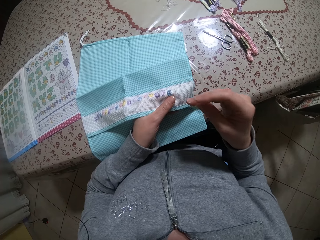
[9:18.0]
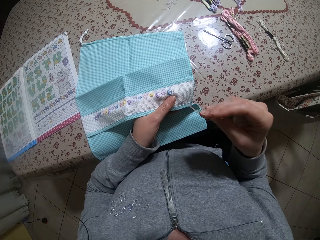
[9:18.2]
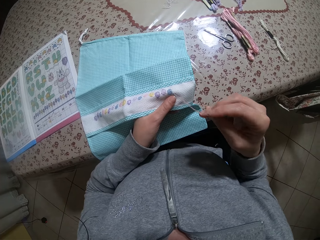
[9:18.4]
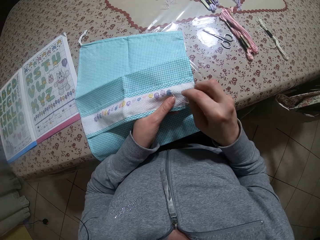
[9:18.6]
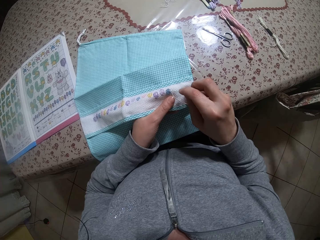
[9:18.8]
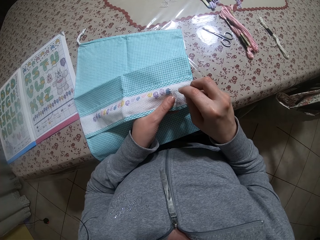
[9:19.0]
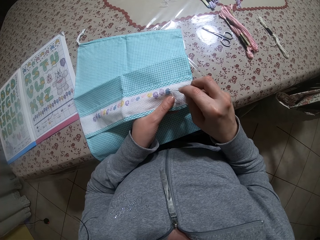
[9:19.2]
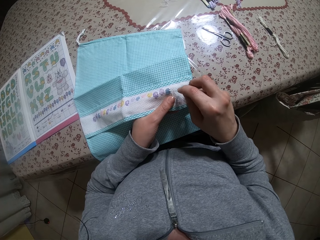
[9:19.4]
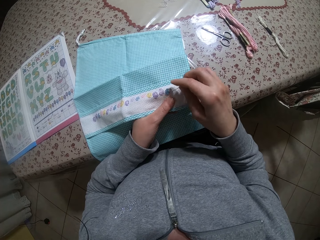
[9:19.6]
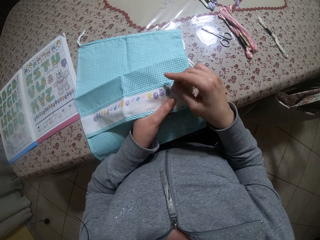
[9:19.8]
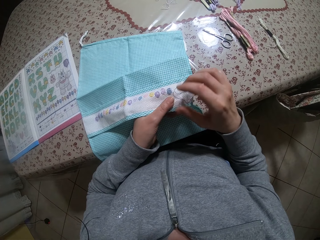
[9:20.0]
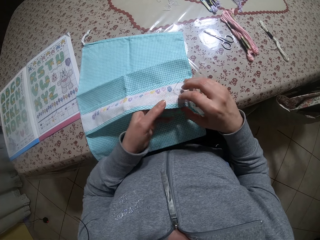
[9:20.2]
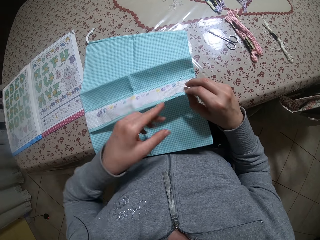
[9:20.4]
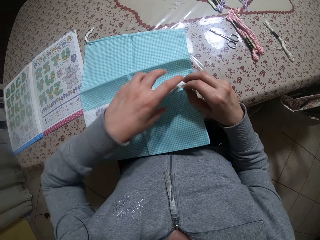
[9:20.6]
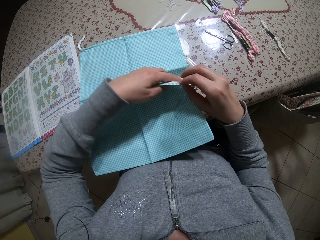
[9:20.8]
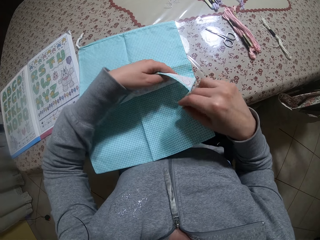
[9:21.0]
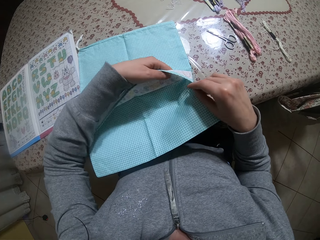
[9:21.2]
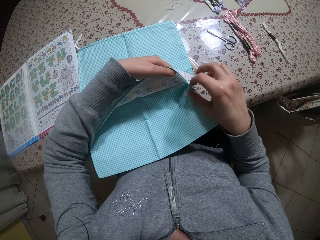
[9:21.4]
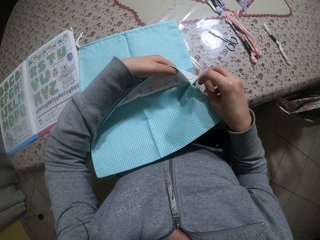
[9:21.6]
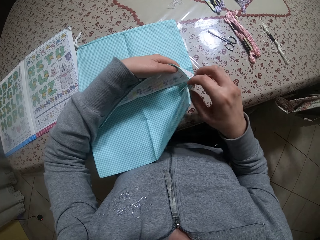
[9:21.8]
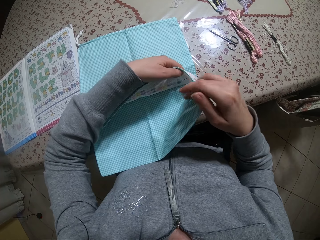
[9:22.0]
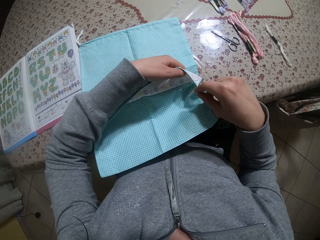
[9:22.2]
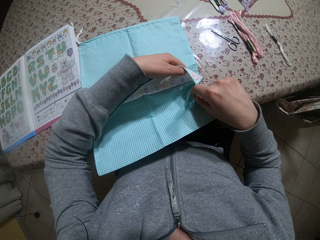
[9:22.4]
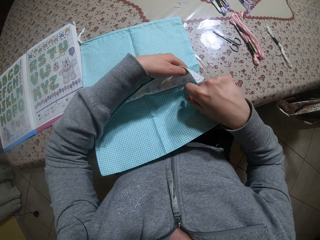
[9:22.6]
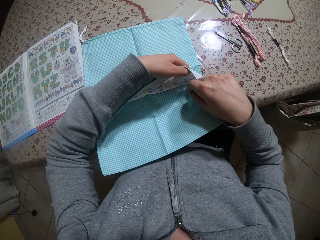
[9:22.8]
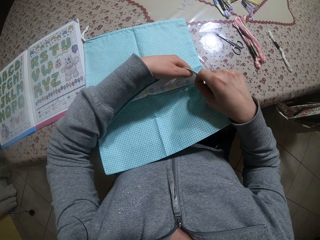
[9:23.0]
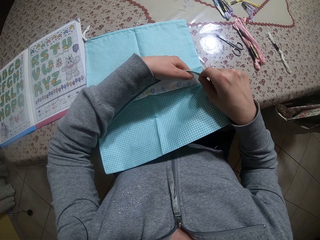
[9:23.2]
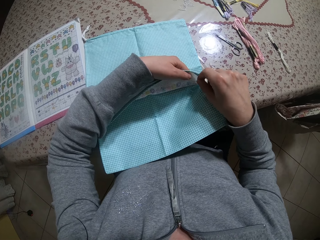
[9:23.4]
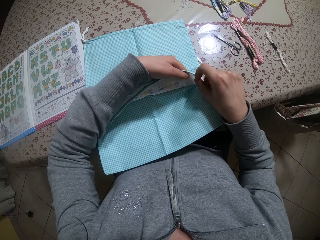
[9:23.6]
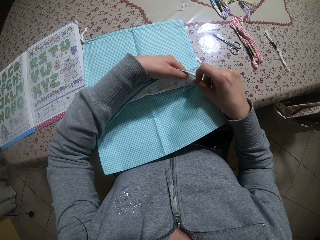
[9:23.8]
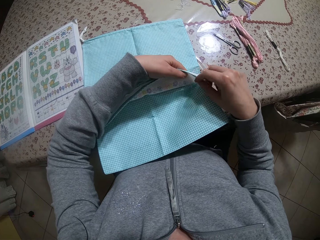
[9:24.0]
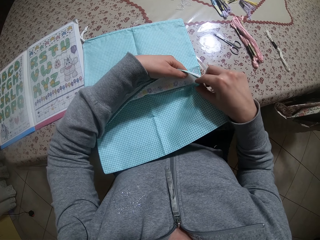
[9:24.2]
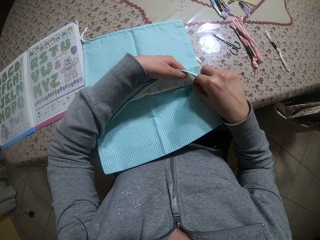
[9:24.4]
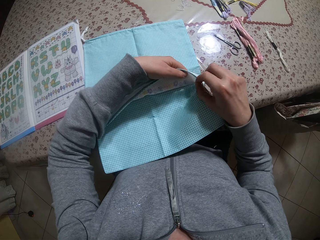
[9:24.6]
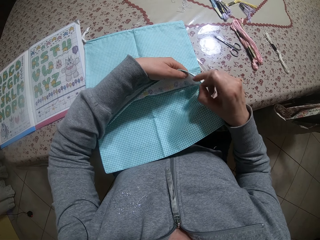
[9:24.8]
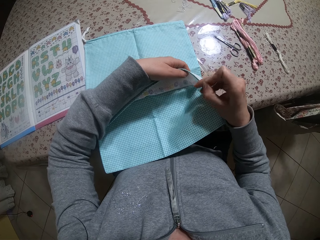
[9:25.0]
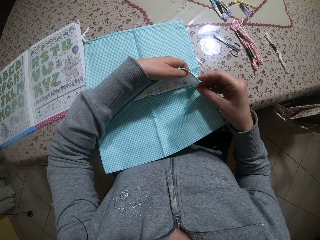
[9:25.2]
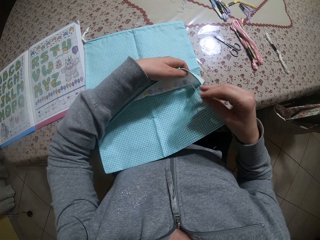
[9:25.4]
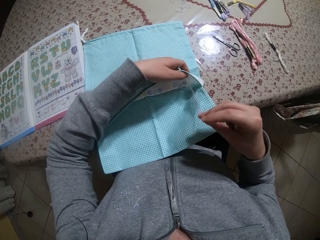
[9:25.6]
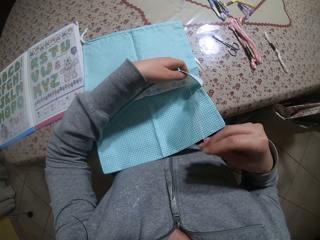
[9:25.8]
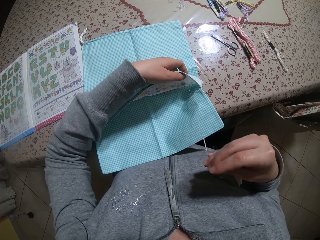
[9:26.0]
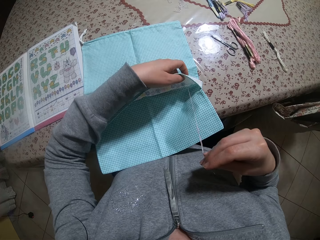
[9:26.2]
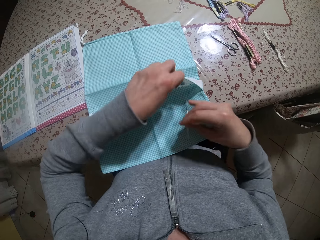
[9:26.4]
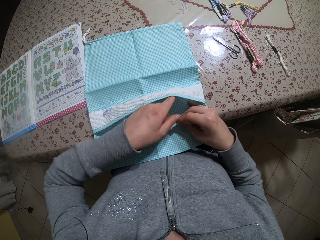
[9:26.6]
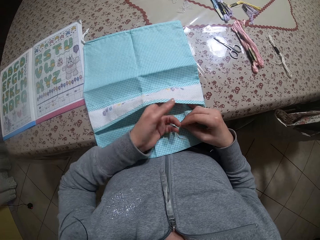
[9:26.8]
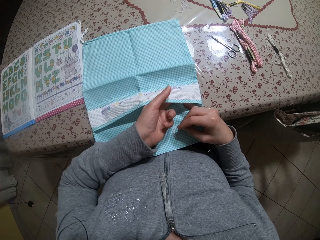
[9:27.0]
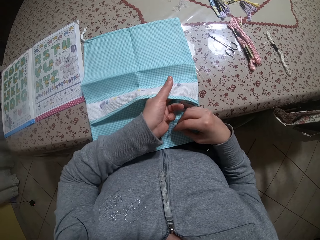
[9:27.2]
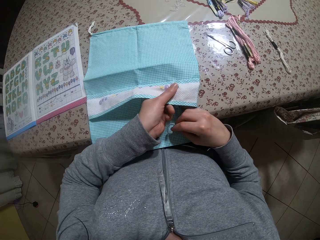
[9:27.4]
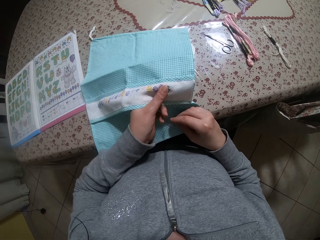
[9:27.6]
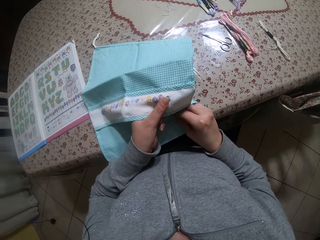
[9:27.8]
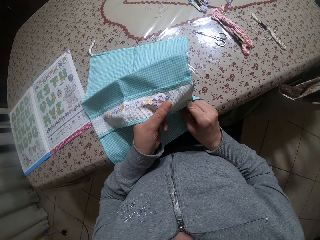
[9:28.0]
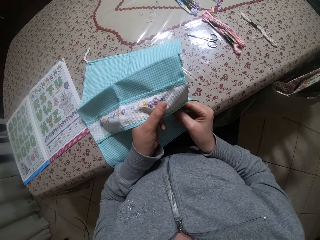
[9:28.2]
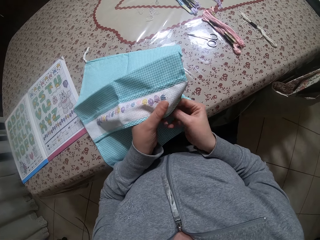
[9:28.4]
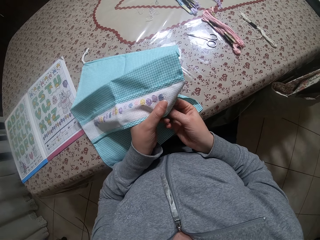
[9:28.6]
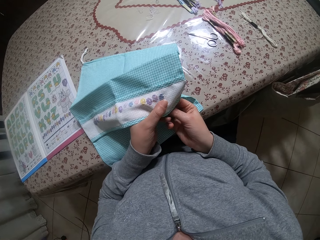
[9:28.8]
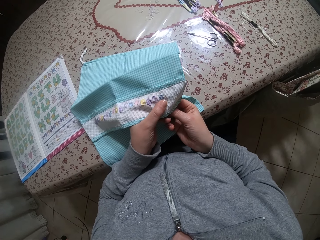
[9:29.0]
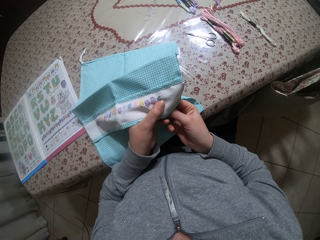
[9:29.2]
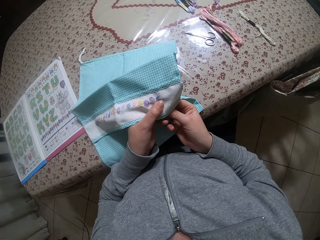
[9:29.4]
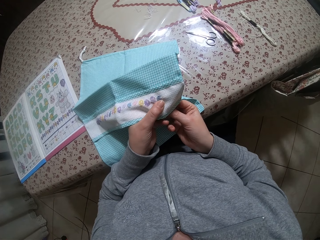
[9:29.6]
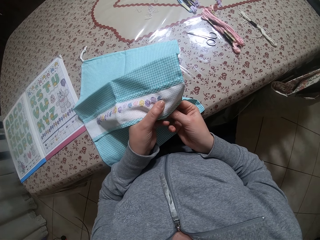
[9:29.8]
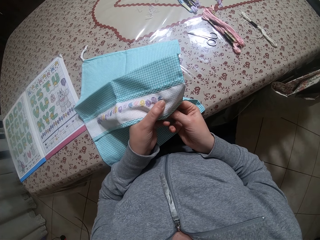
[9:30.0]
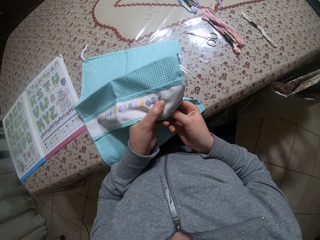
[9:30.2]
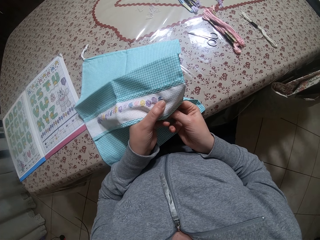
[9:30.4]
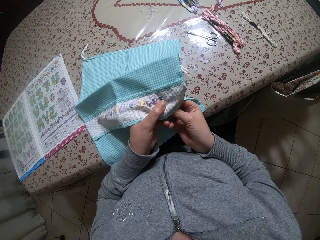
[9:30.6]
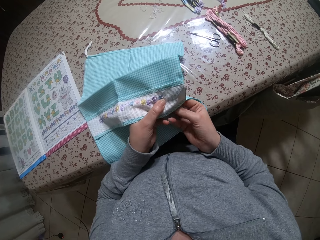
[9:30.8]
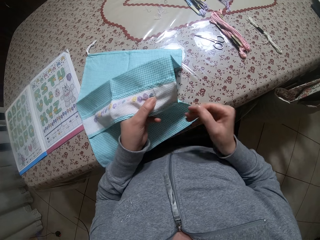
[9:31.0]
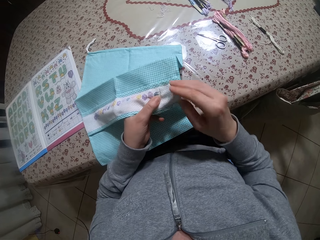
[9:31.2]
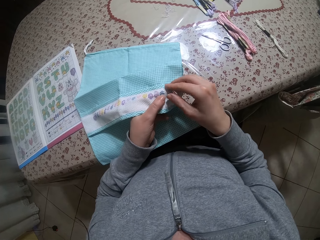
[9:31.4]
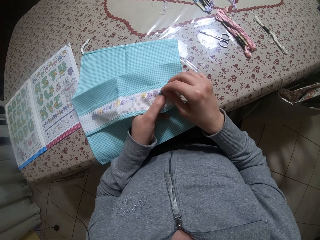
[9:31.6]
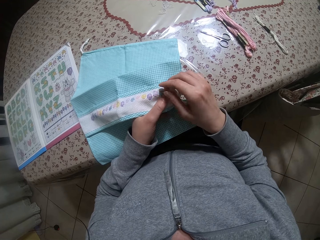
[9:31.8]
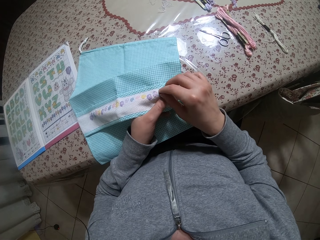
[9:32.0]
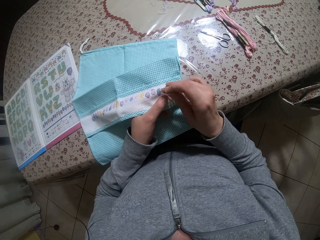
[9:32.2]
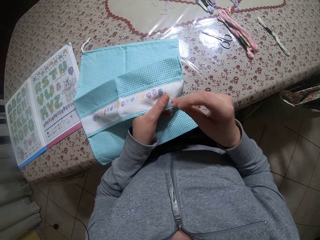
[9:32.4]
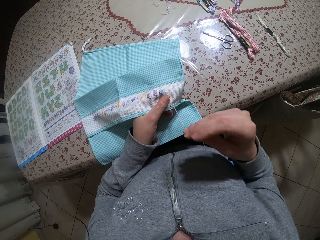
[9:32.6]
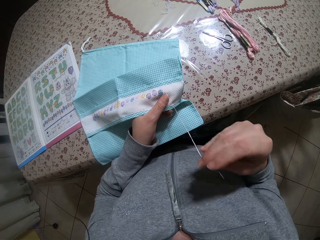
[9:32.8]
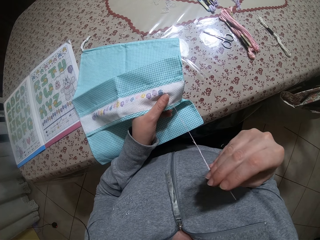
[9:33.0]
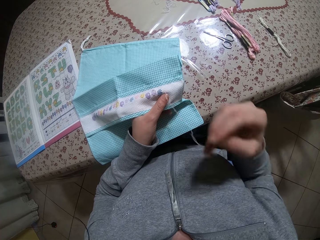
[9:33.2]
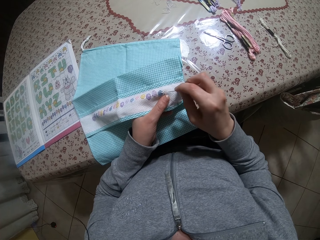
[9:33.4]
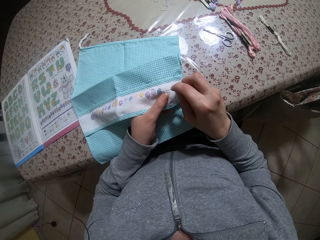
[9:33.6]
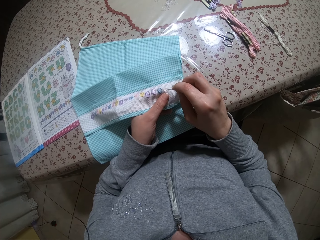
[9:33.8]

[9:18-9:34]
The camera wearer opens the fabric on the table with both hands. She holds the fabric on the table with her left hand. She pulls the needle out of the fabric with her right hand. She lifts the fabric with her left hand. She sews the fabric on the table with the needle in her right hand.

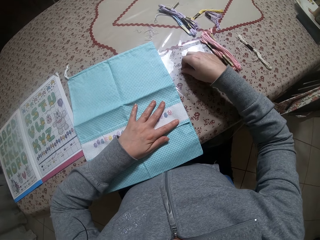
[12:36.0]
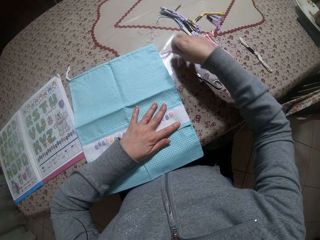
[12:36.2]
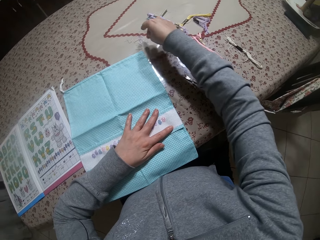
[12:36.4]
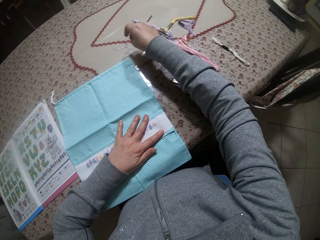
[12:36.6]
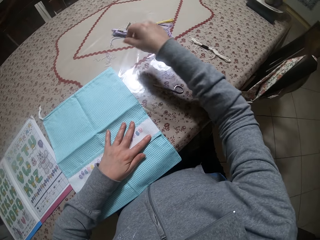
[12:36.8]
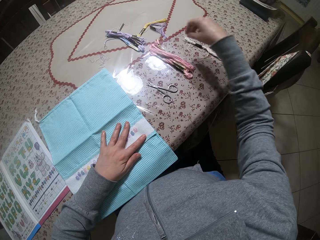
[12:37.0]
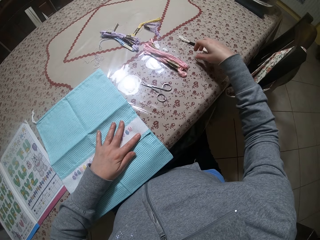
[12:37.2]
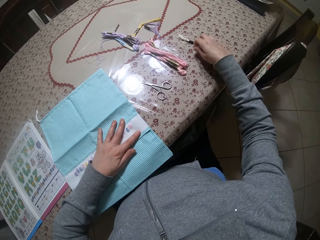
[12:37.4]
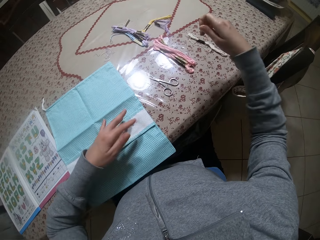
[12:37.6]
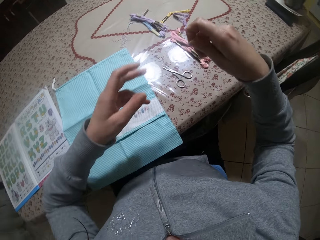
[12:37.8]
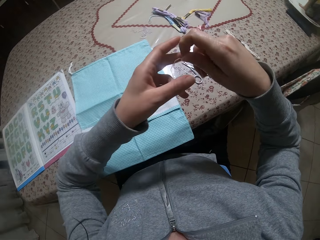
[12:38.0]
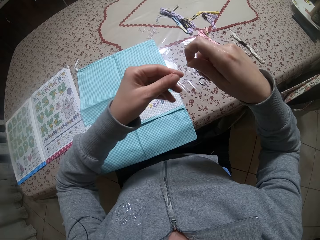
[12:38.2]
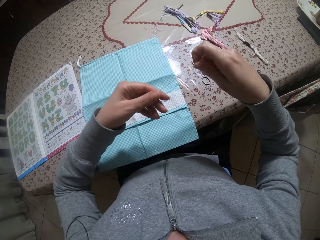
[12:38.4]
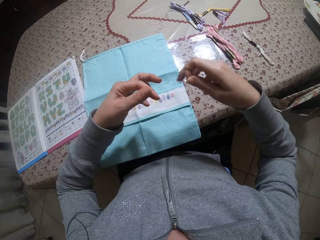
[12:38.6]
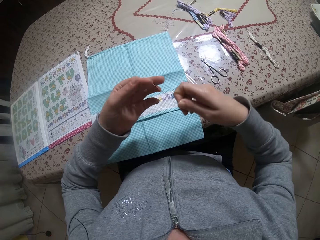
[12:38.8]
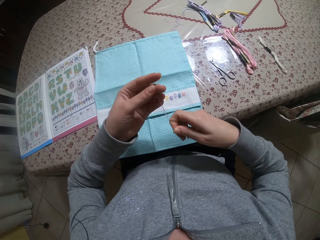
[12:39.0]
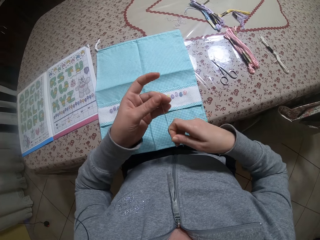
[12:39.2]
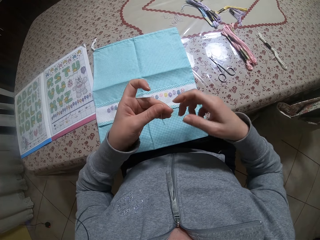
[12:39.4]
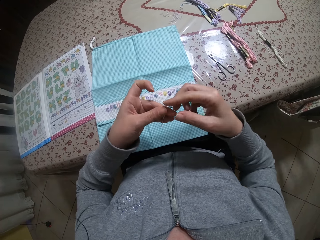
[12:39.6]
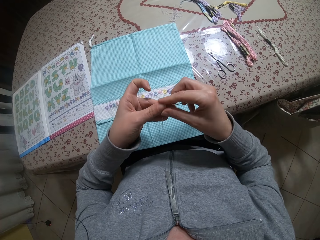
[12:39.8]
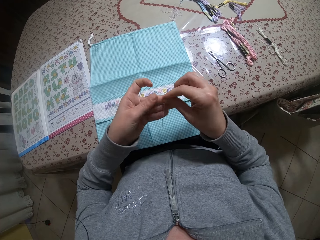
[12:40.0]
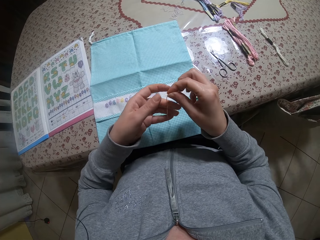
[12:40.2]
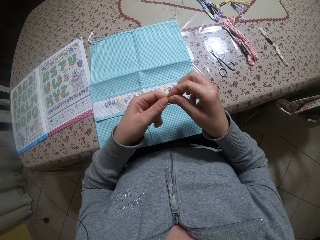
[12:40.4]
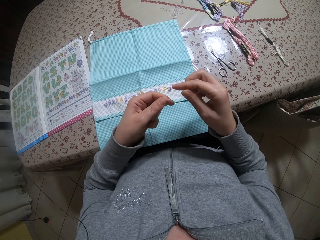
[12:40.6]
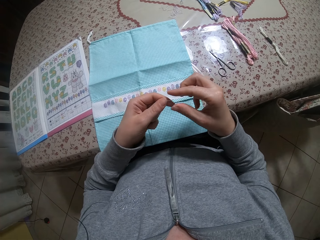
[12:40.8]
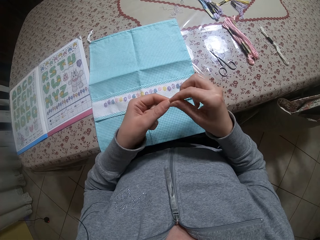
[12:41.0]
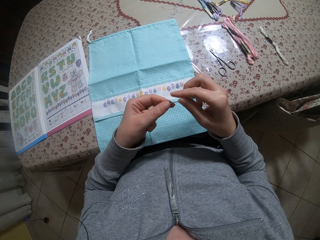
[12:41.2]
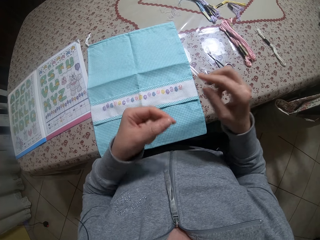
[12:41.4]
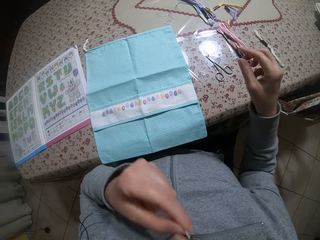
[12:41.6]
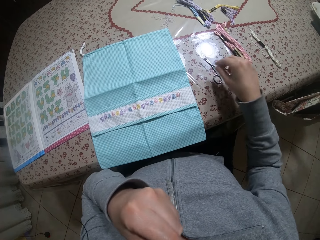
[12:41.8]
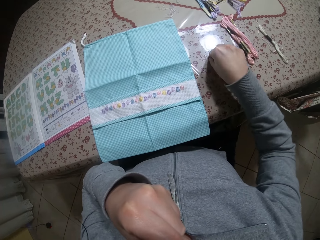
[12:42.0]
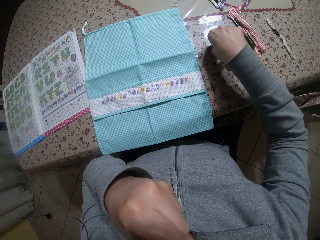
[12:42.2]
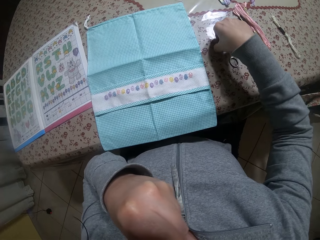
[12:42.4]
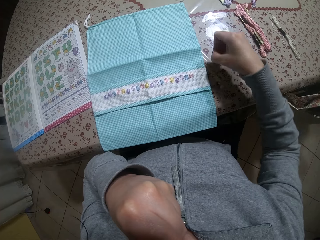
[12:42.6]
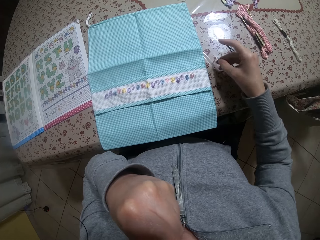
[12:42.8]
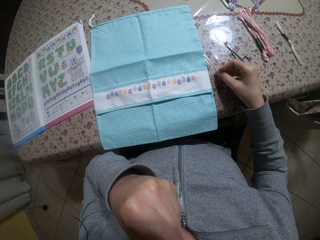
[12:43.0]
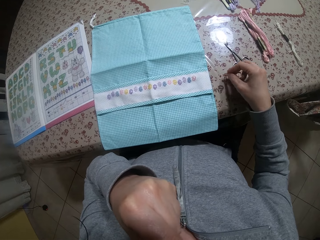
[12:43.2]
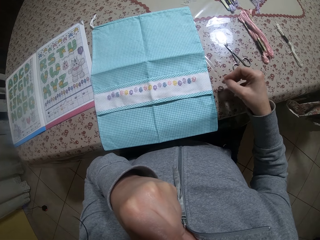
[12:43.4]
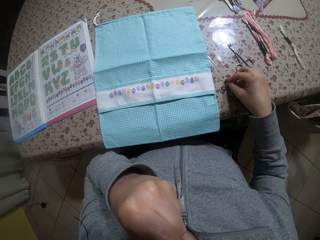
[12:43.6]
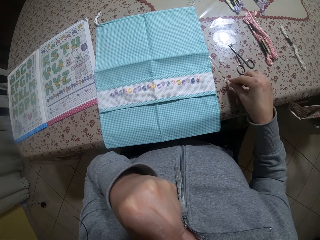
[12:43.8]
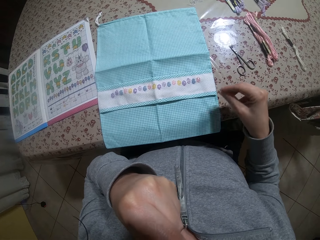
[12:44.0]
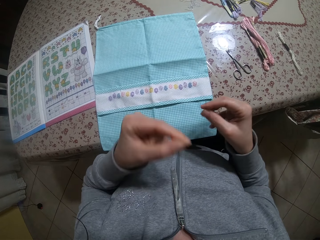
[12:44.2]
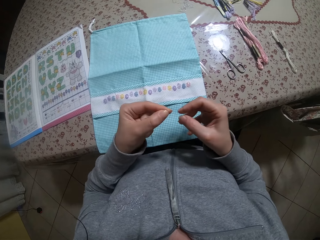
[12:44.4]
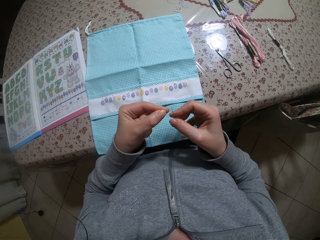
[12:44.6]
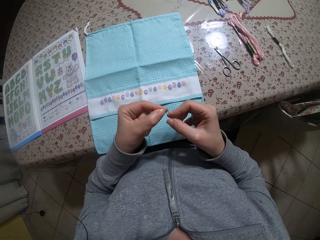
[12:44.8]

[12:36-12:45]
The camera wearer picks a thread on the table with her right hand. She drops the thread on the table with her right hand. She picks the thread on the table with her right hand. She spreads the thread. She holds the thread with both hands. She puts the thread in her mouth with her left hand. She picks the needle from the table with her right hand. She licks the thread. She adjusts the needle on the table. She inserts the thread on the needle.
